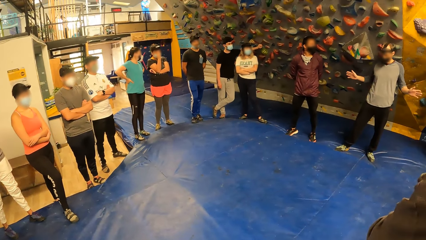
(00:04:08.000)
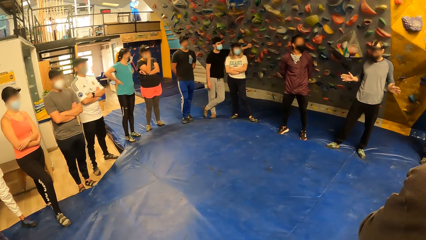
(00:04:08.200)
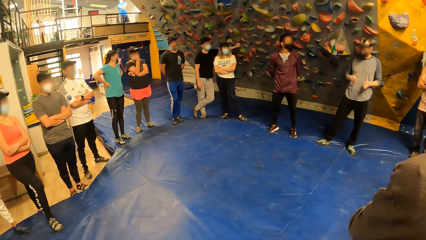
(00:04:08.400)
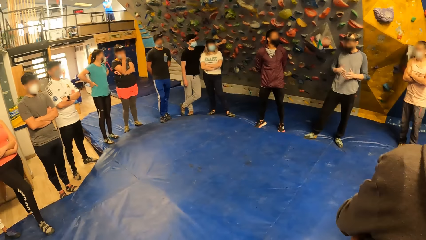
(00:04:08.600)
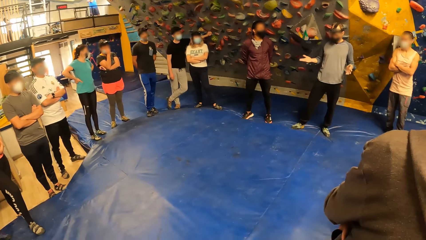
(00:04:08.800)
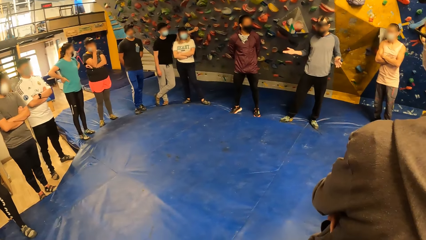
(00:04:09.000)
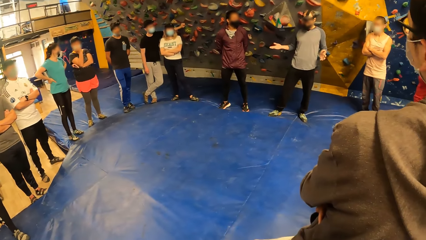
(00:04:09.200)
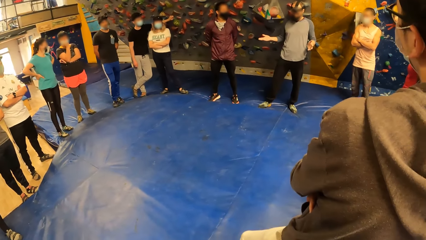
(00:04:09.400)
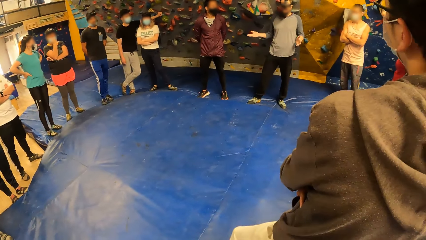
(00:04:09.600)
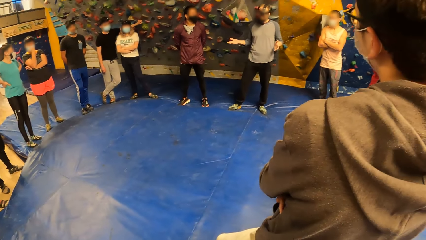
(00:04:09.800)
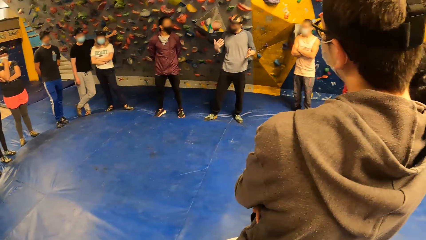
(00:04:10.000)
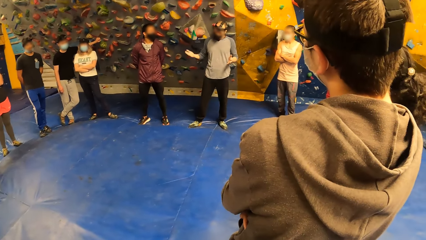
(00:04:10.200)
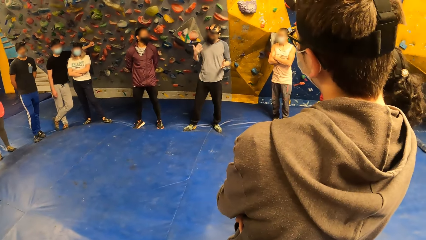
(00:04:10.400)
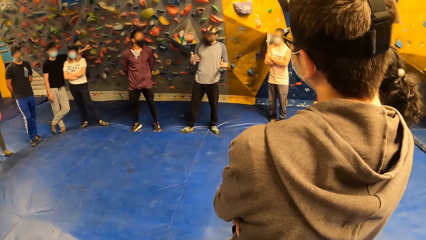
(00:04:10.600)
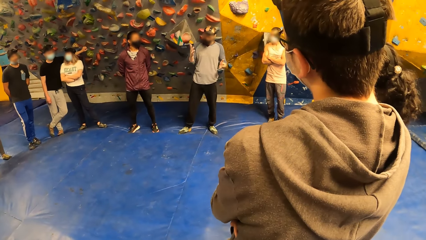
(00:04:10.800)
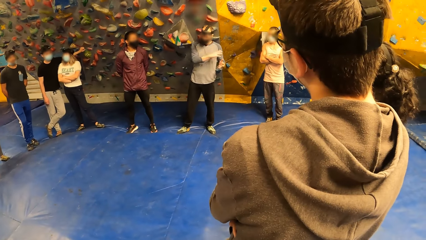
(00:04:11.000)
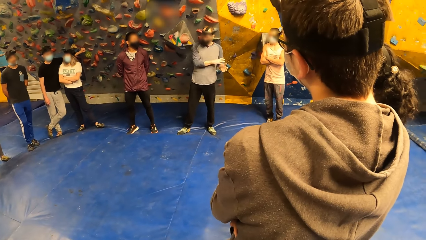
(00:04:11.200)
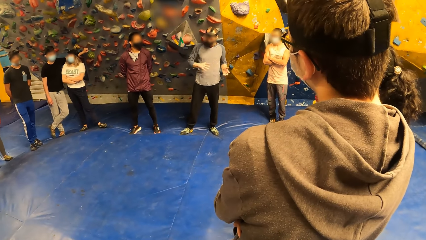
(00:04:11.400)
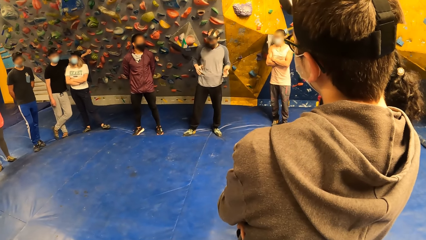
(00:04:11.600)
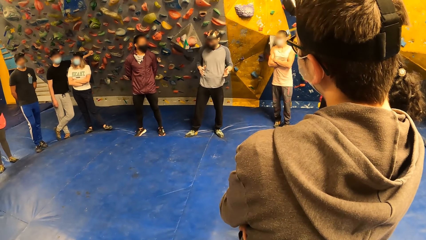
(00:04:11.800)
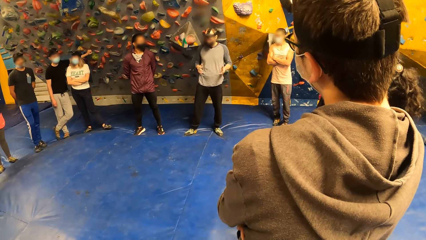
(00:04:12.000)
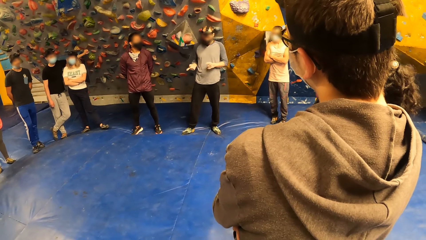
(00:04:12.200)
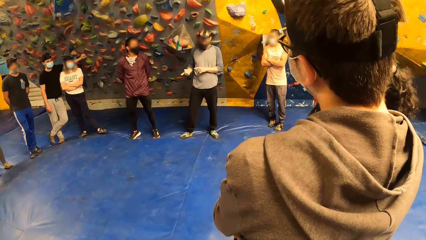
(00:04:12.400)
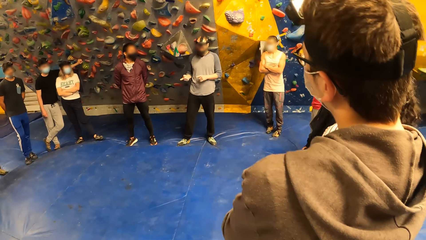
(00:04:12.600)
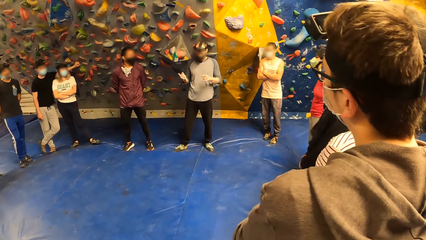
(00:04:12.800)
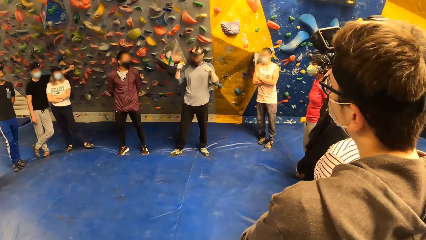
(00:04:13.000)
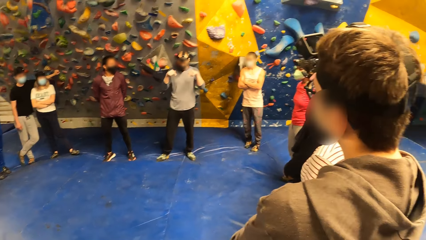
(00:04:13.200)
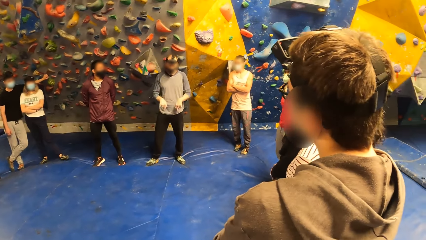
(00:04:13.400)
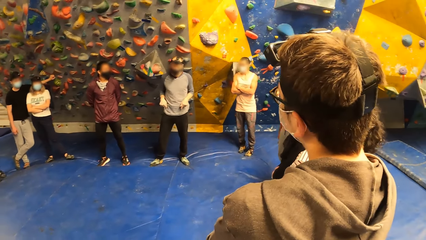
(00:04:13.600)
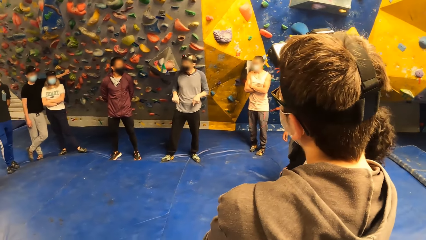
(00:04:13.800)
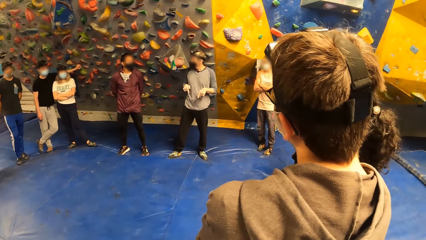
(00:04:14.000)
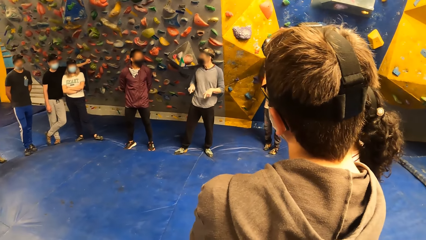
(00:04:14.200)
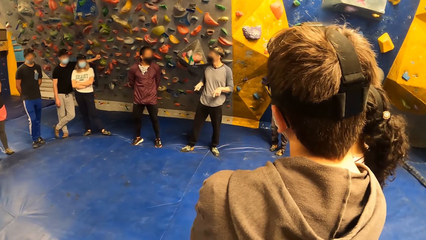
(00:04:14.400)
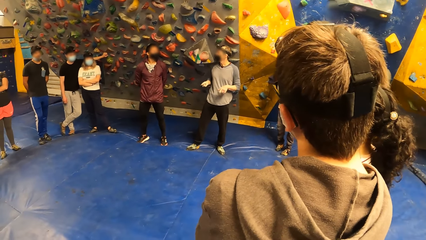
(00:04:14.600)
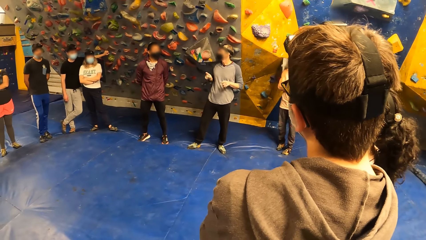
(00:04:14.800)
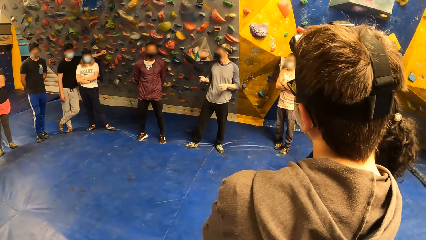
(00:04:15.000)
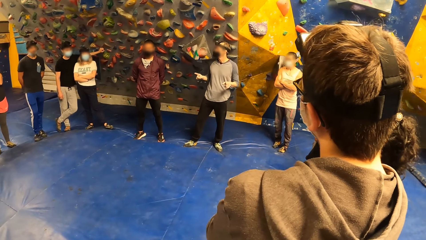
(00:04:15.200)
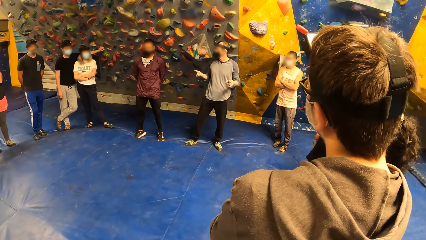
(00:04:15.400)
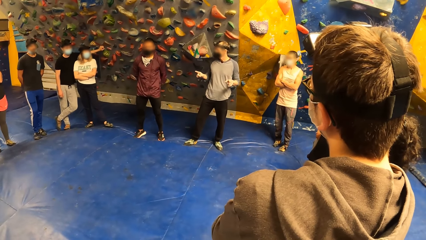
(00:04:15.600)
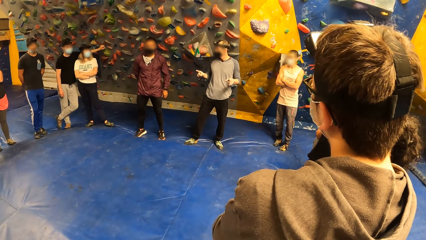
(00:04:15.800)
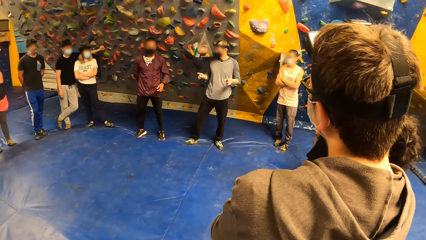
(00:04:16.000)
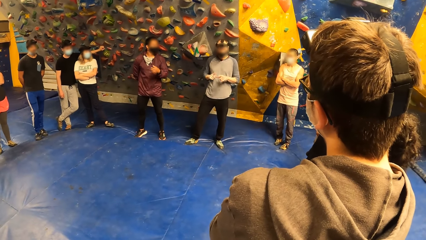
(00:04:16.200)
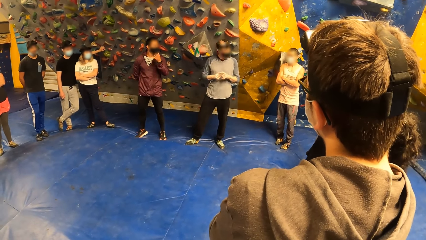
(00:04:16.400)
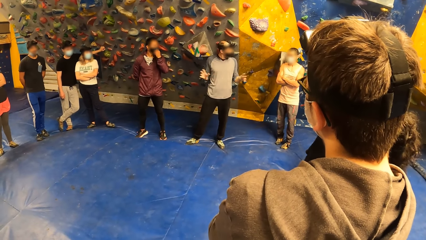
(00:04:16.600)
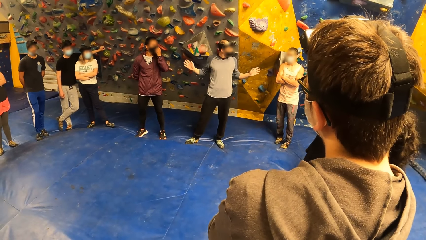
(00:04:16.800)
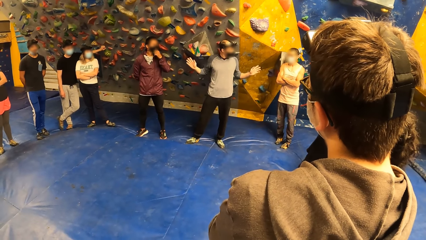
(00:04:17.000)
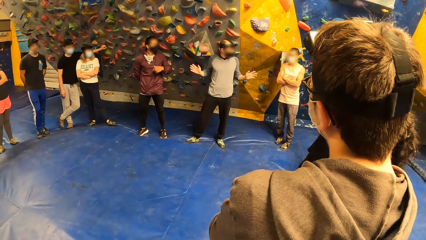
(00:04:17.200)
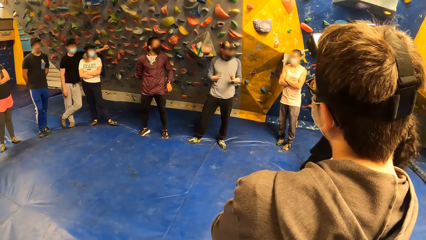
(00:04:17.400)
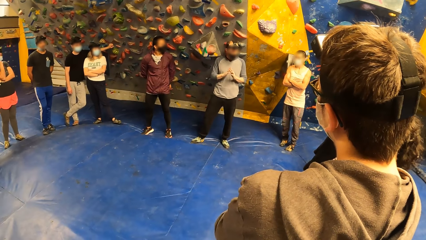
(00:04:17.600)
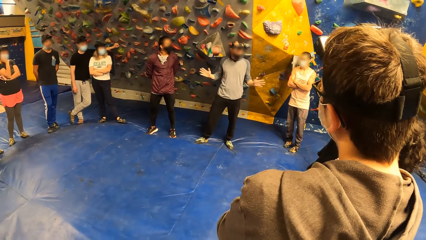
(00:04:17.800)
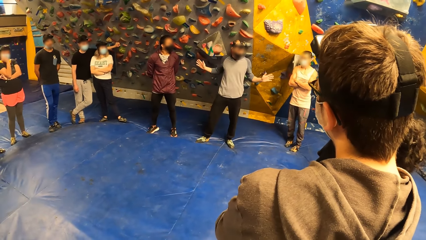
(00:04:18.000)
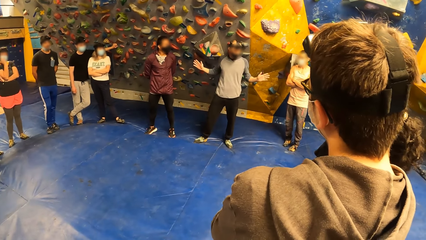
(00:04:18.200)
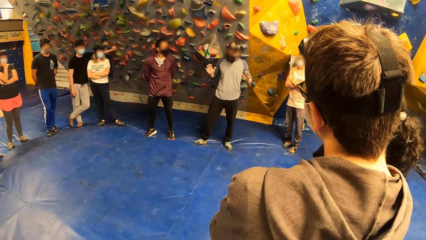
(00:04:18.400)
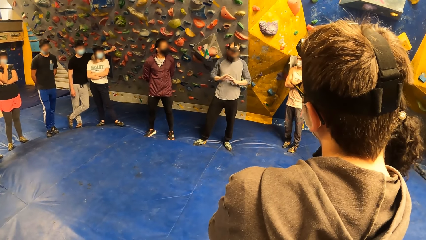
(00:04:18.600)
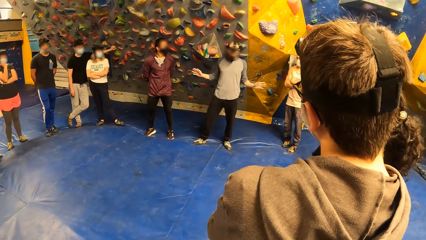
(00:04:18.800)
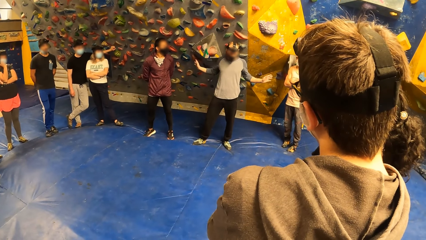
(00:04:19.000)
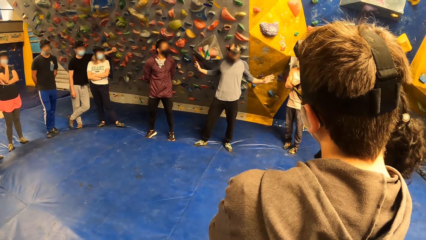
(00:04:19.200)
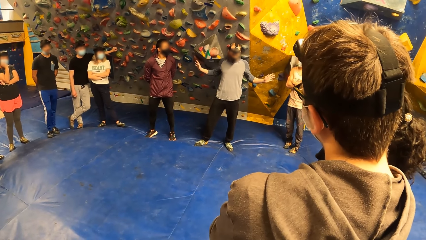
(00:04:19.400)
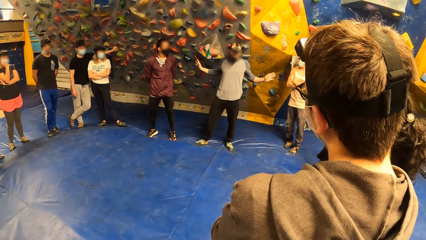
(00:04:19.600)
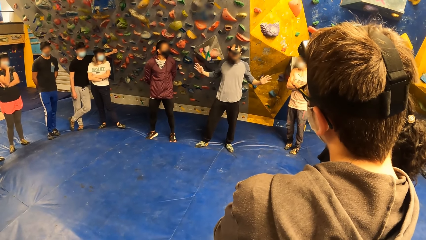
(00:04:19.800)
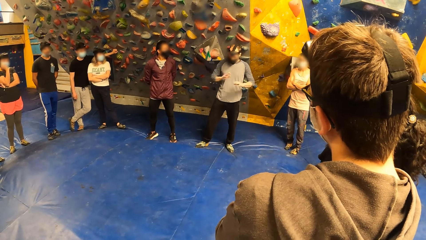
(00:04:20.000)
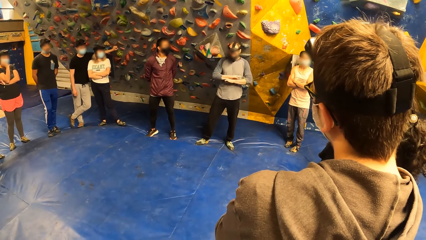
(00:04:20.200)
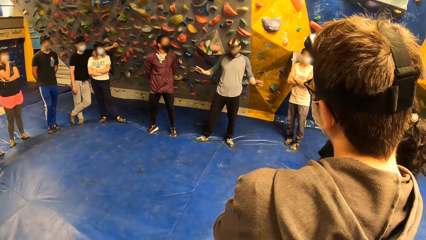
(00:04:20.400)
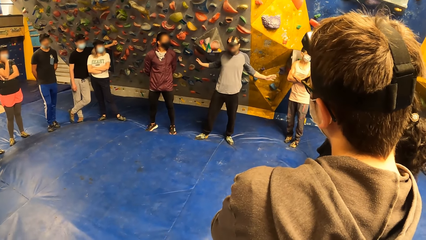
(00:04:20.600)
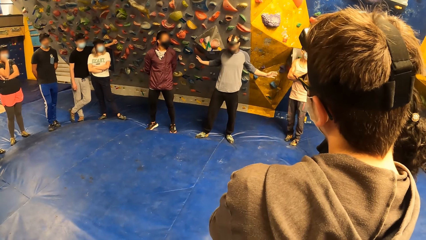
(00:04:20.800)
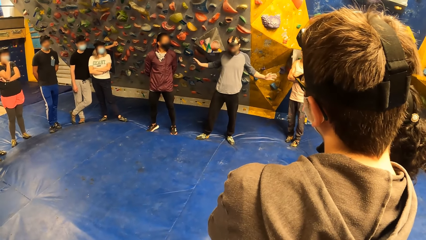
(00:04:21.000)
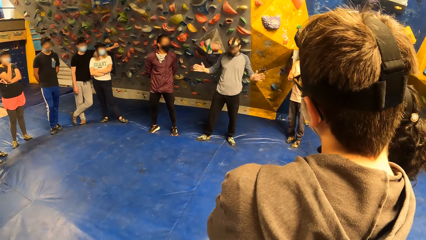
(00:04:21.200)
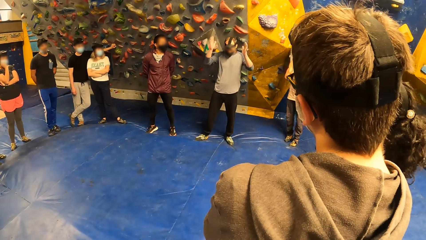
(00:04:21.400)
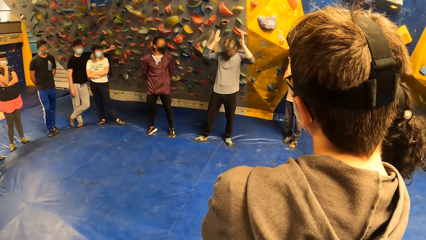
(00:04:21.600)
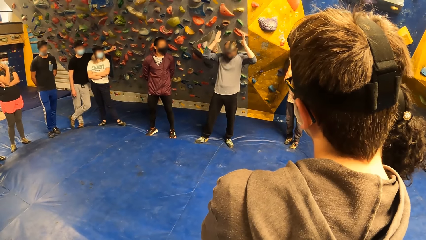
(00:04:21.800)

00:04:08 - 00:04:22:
The other person moves the hands. The man adjusts his nose mask with his left hand.

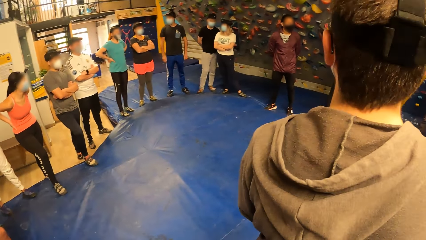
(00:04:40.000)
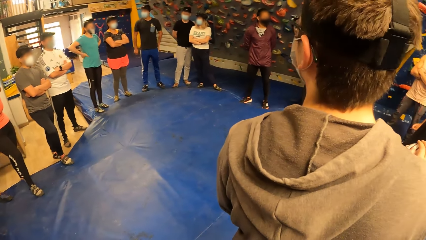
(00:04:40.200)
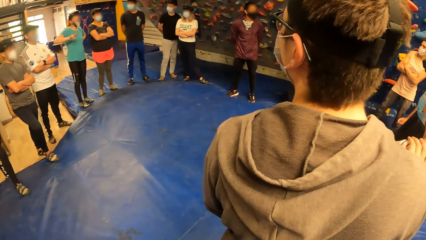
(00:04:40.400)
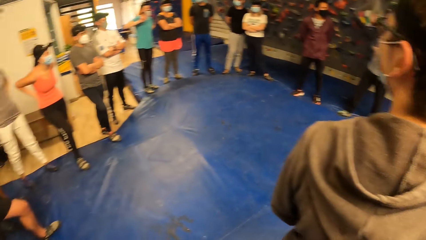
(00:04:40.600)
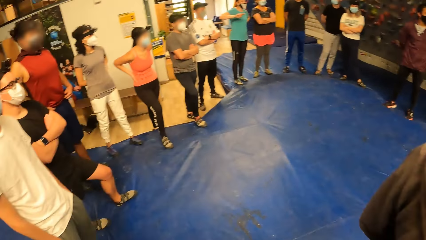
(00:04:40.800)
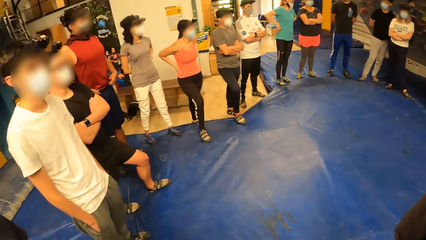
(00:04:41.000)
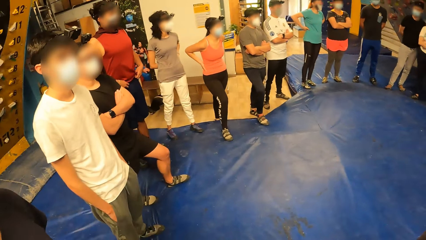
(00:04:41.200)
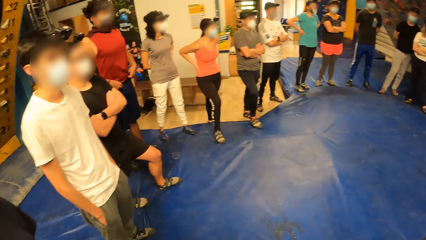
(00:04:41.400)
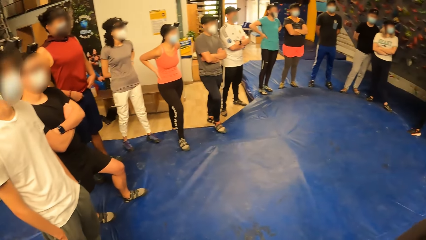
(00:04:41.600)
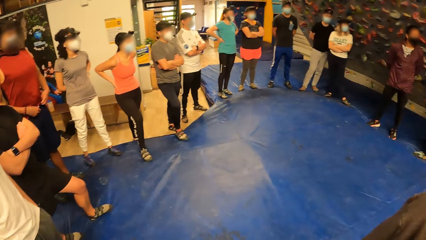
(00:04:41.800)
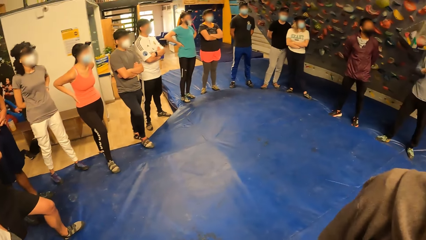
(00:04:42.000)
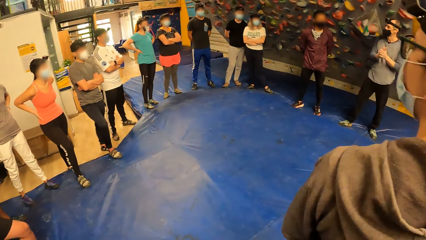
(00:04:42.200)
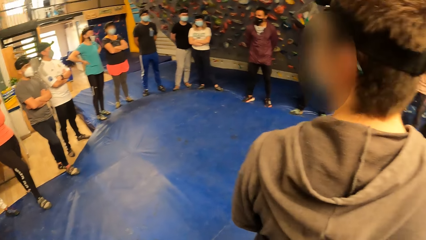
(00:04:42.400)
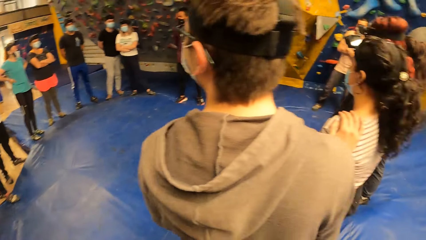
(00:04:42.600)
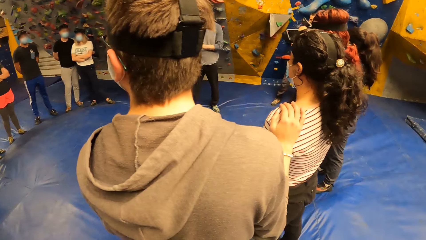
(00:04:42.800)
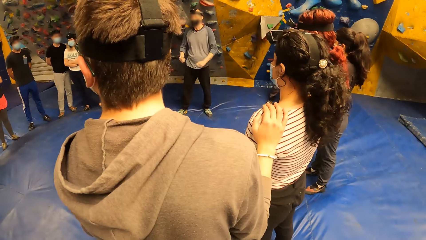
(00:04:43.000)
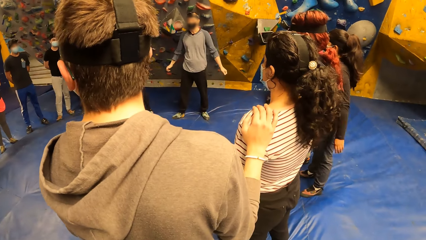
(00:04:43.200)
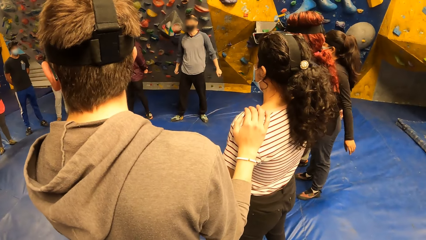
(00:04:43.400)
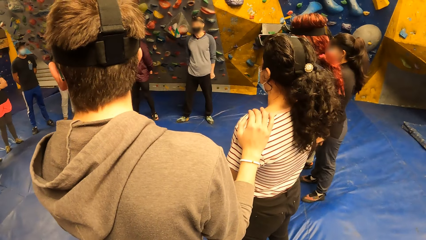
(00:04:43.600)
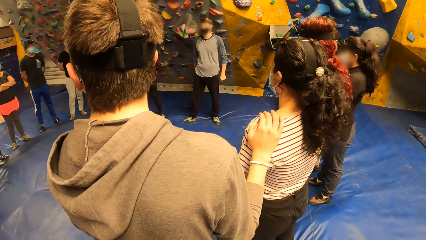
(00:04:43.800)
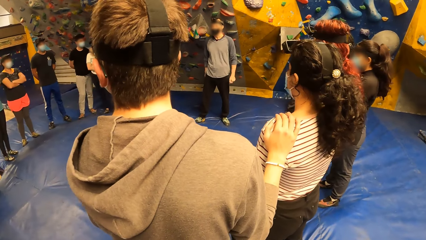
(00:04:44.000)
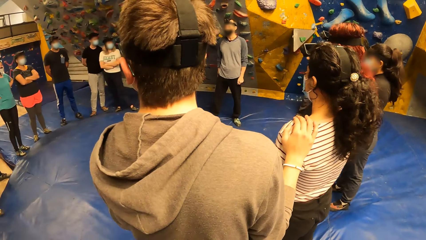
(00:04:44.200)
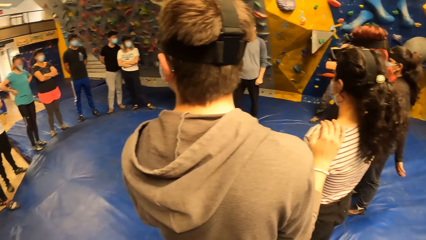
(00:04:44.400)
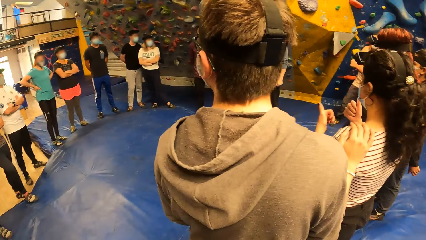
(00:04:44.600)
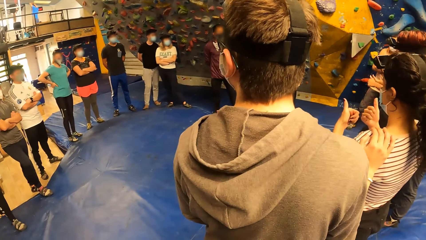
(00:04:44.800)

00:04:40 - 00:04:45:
The camera wearer looks around.
